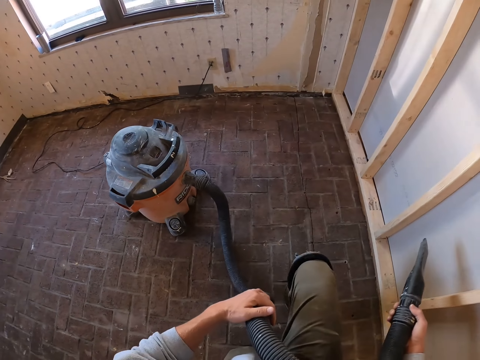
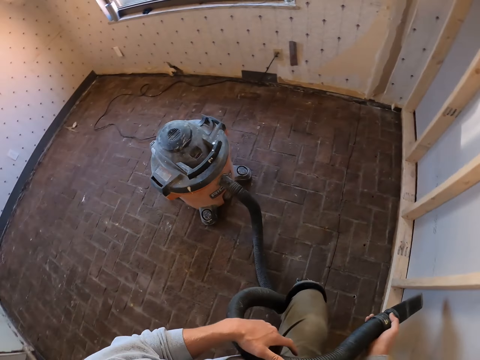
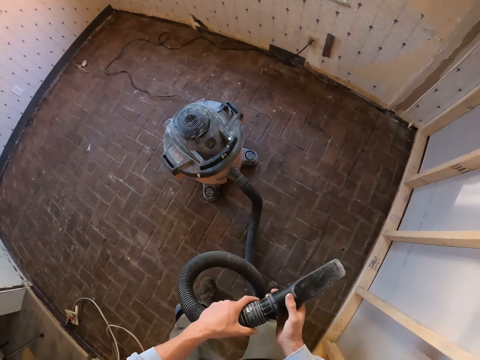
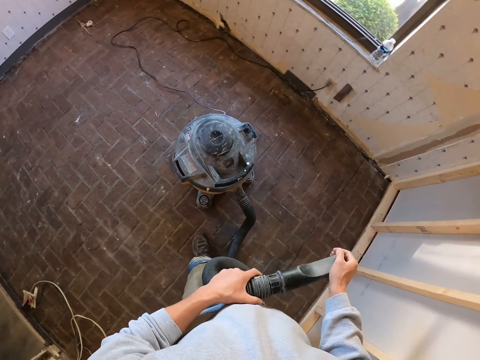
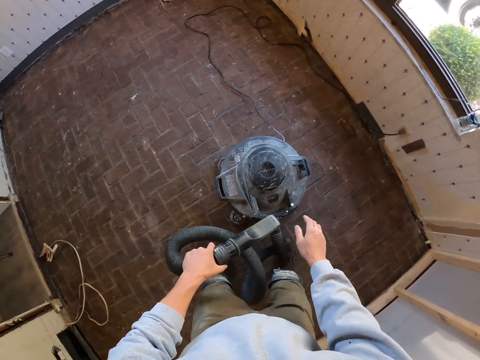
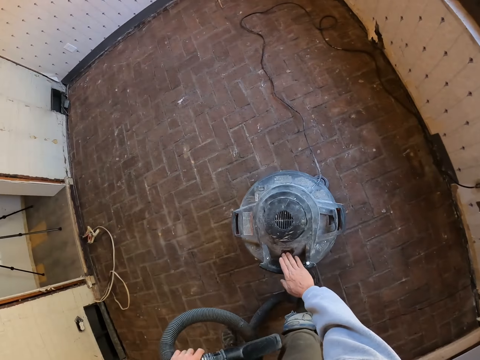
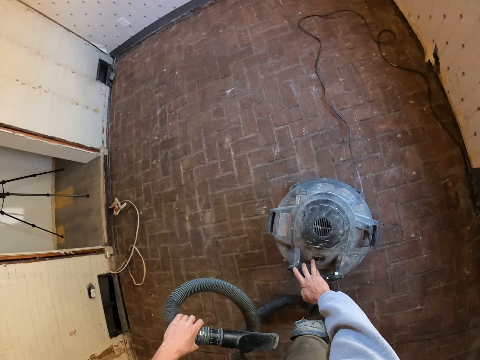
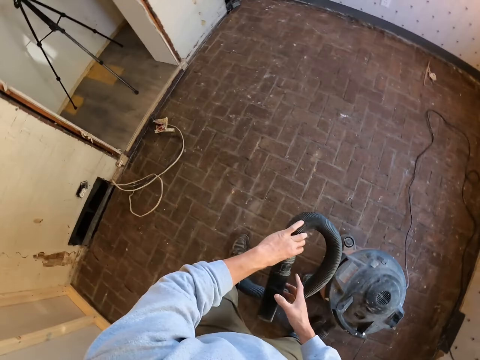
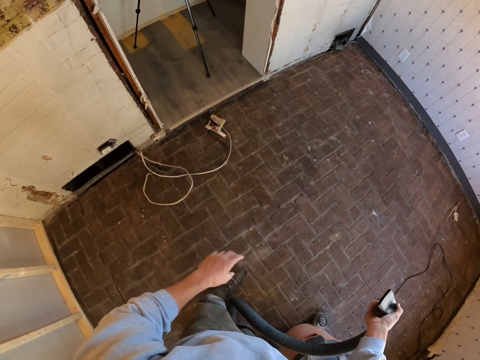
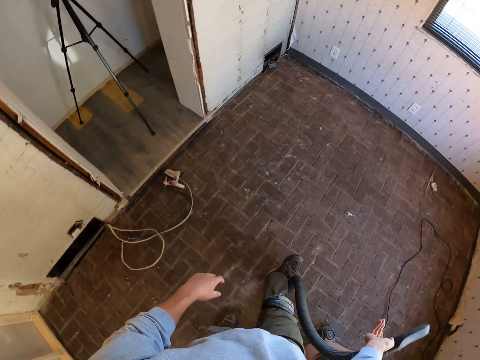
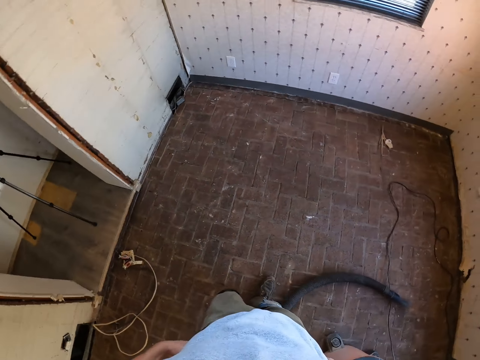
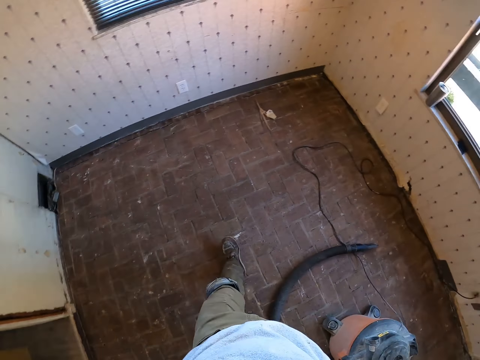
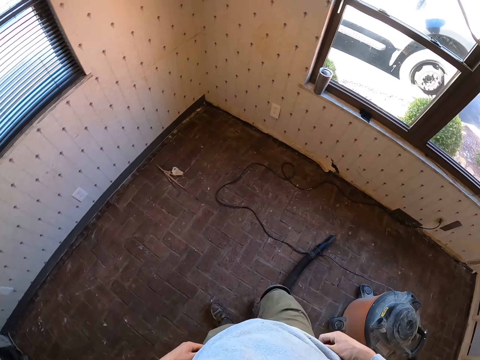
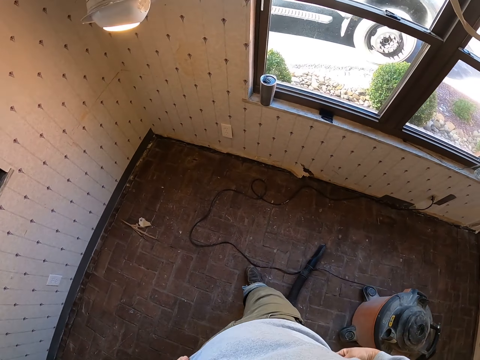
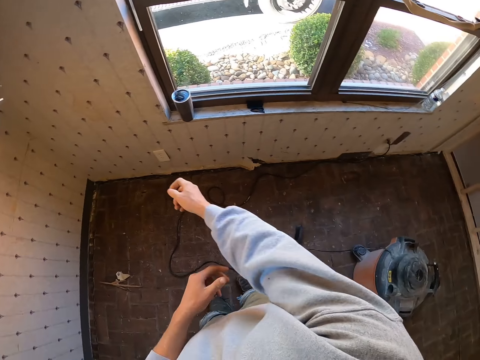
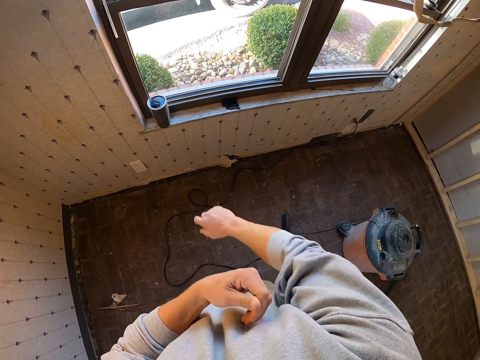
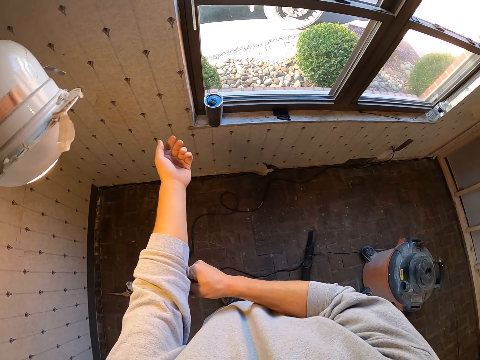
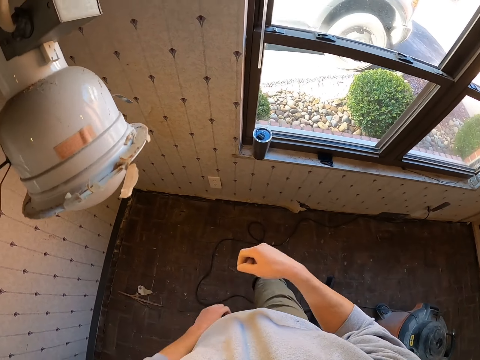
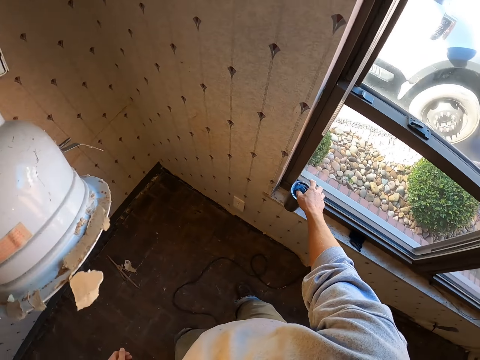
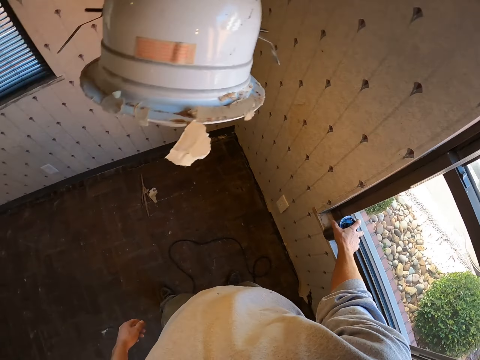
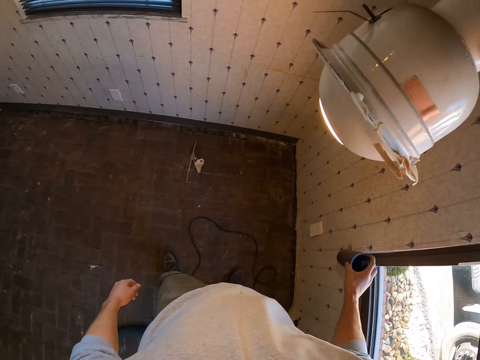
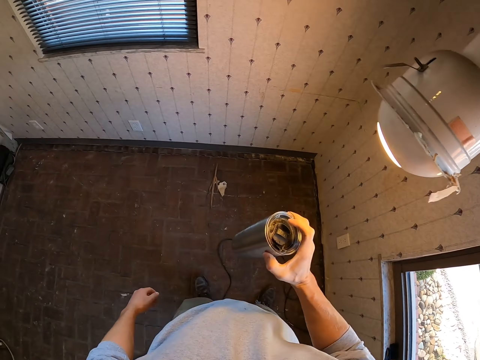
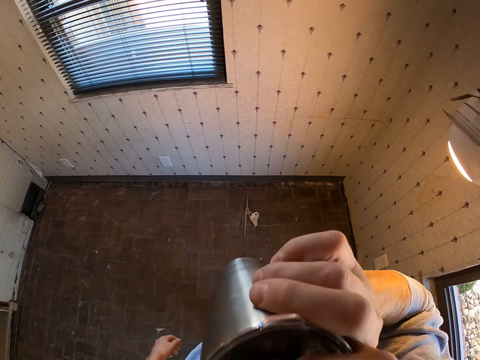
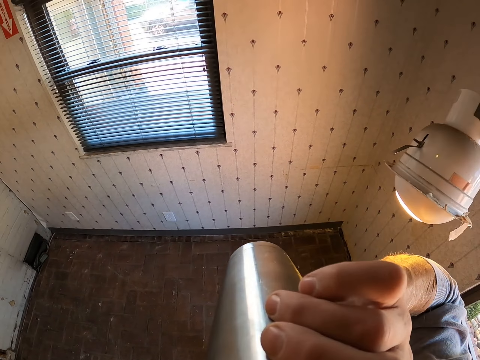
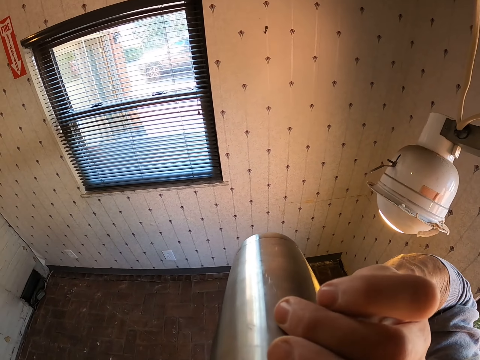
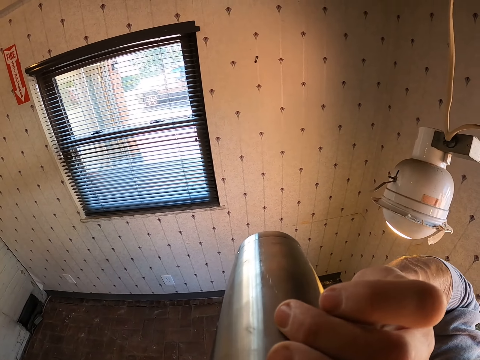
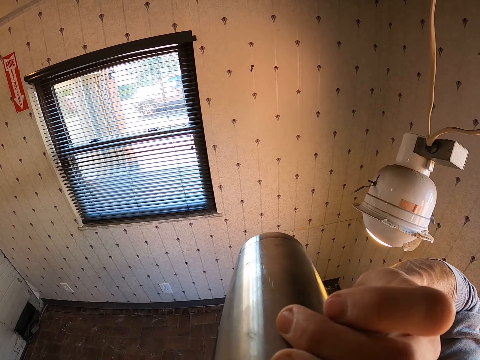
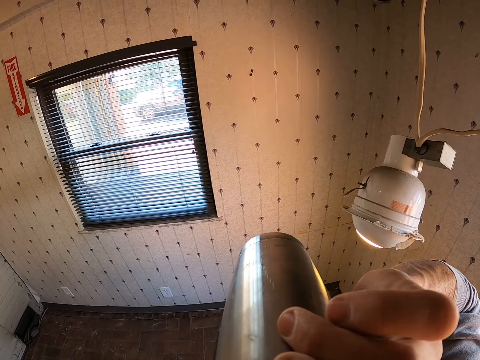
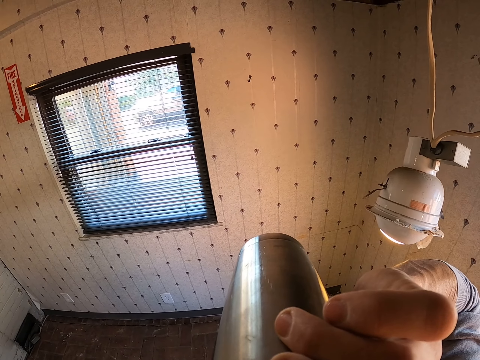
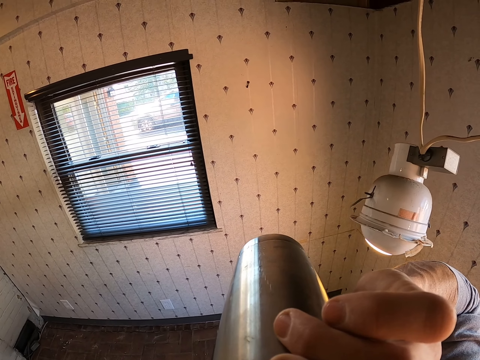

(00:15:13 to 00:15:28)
The camera wearer holds the vacuum with hands. They turn off the vacuum. They hold the vacuum knob. They hold the vacuum cleaner. They put the vacuum pipe on the floor. They walk in the room. They pull up the sweater. They pick up the mug from the window. They drink from the cup.

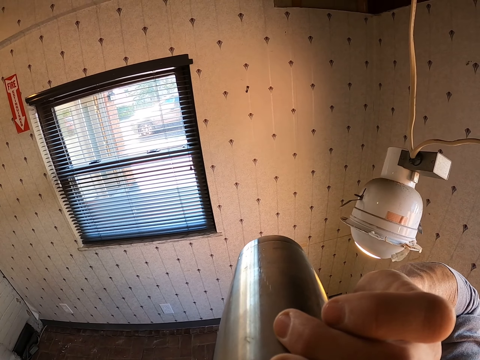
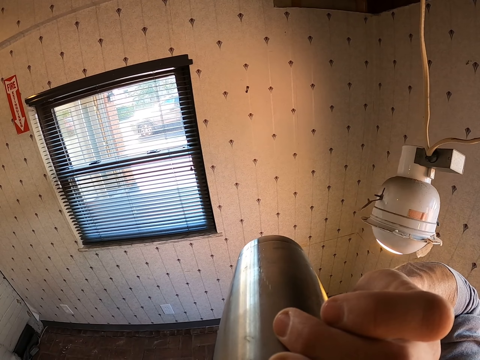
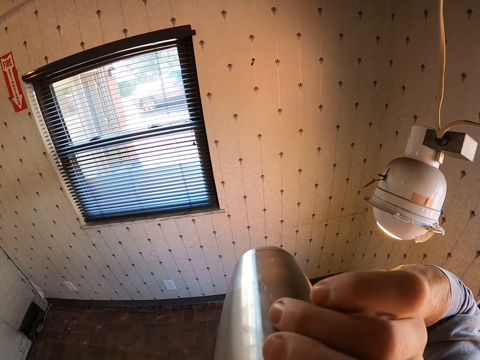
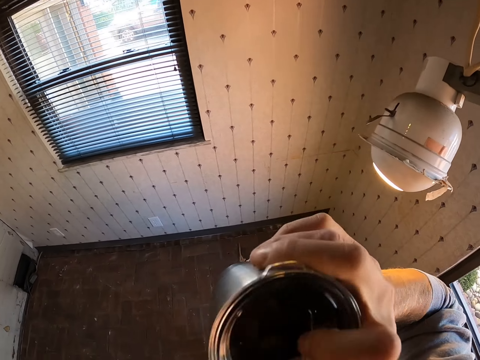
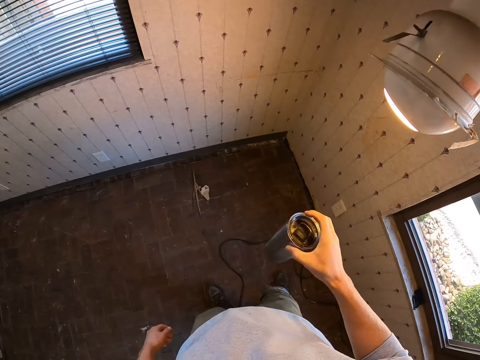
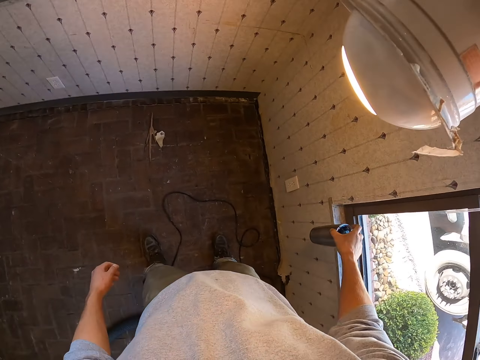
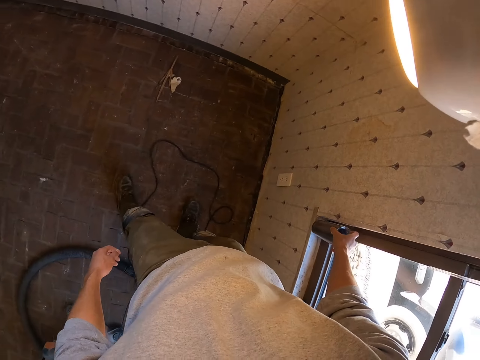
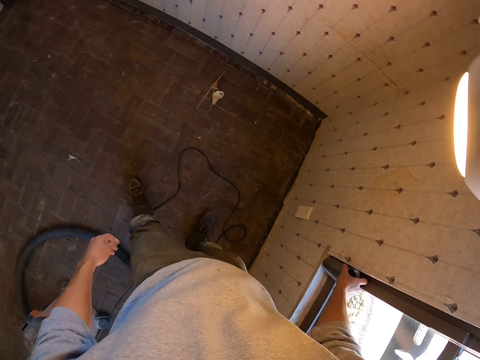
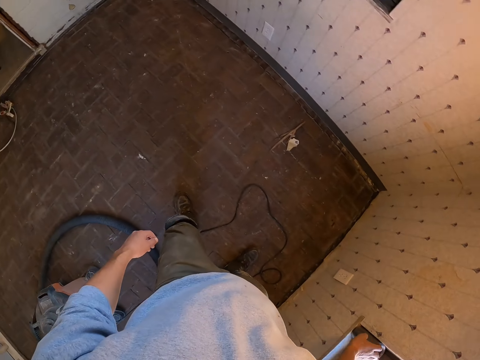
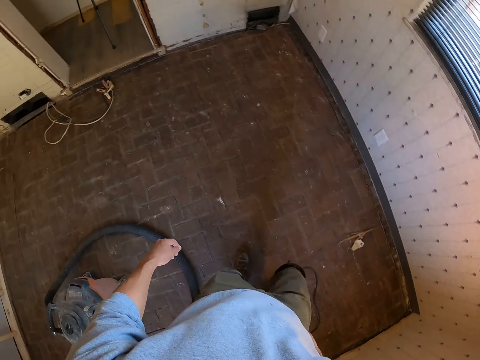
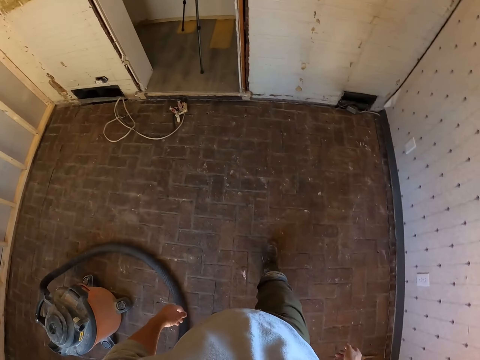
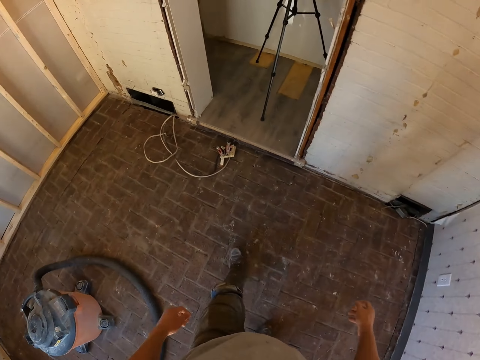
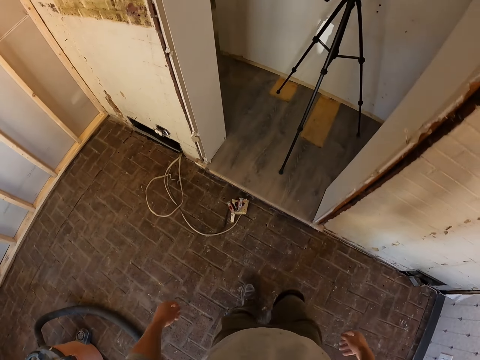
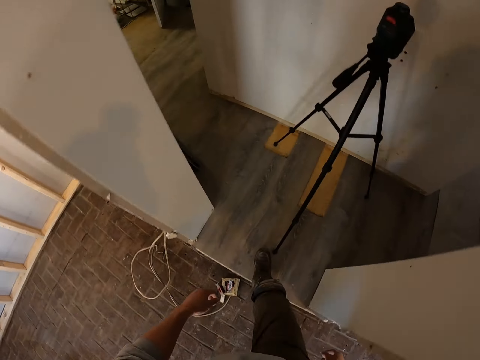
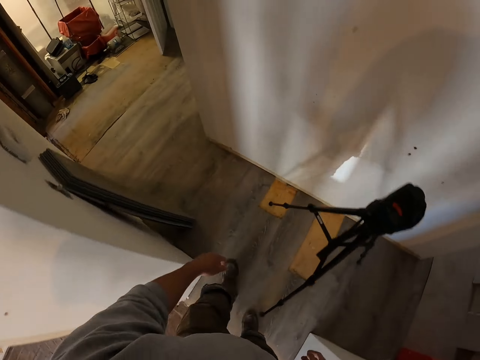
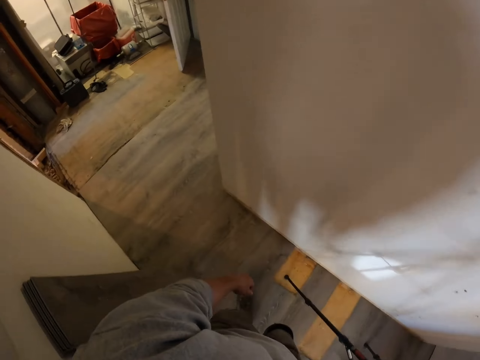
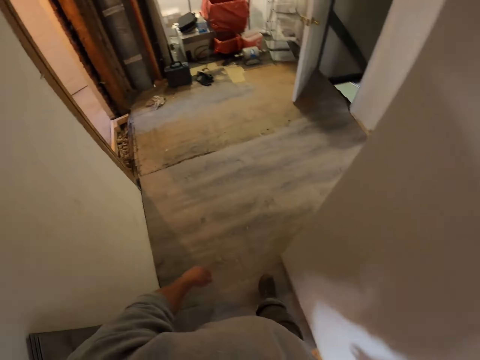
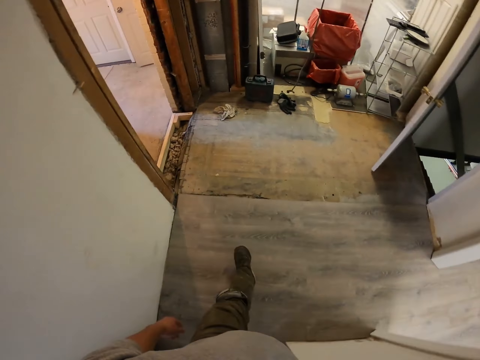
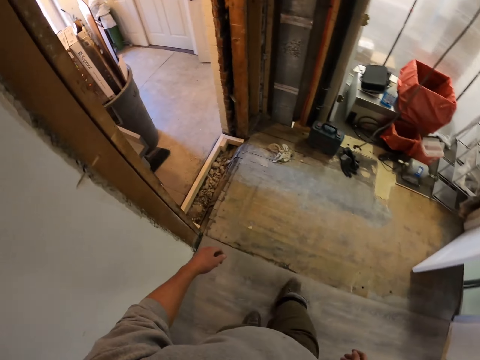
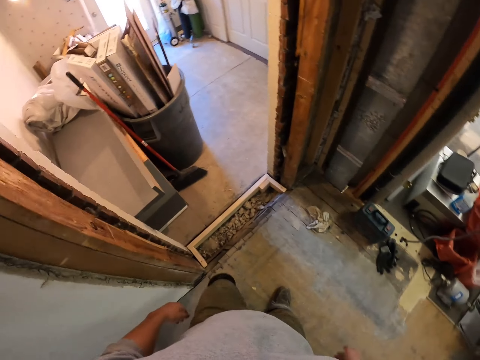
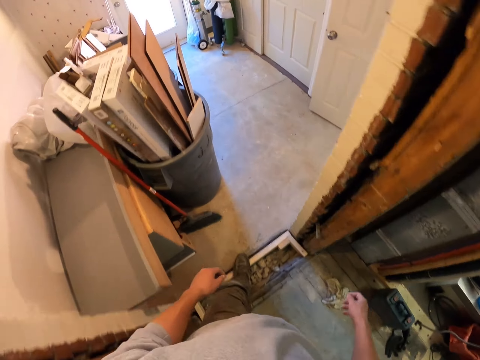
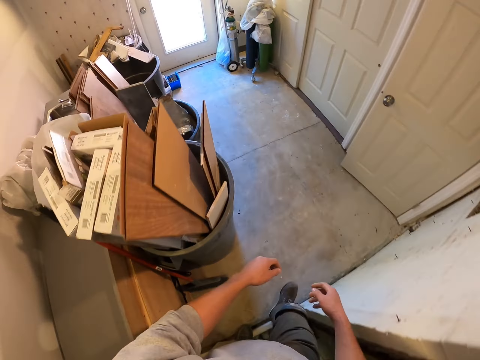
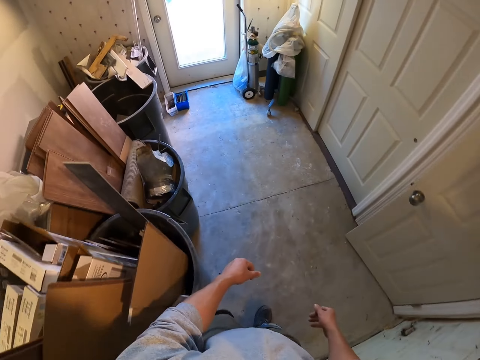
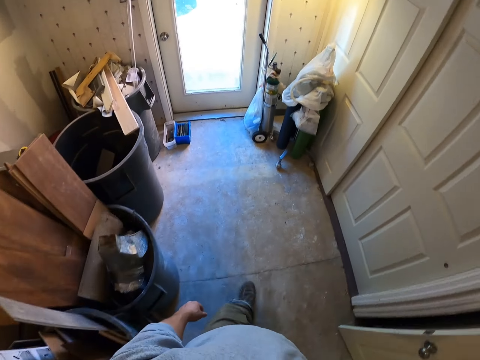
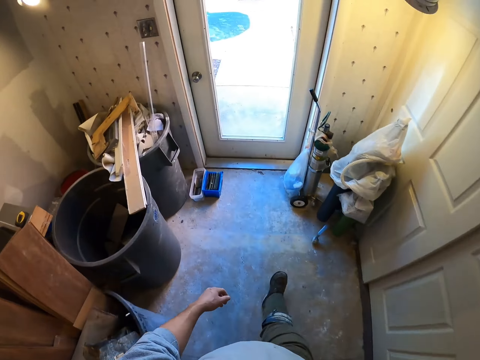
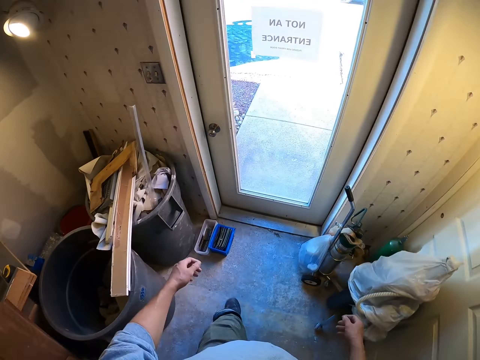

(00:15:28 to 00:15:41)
The camera wearer puts the mug back to the window. They walk out of the house.
